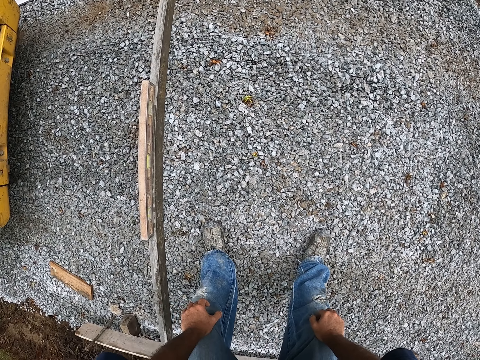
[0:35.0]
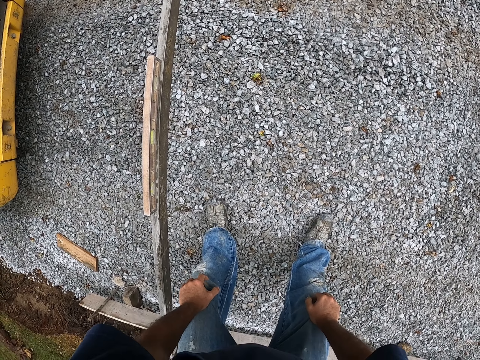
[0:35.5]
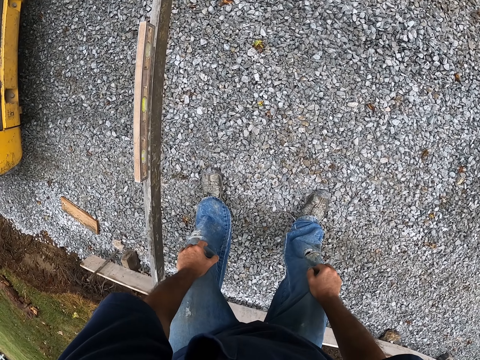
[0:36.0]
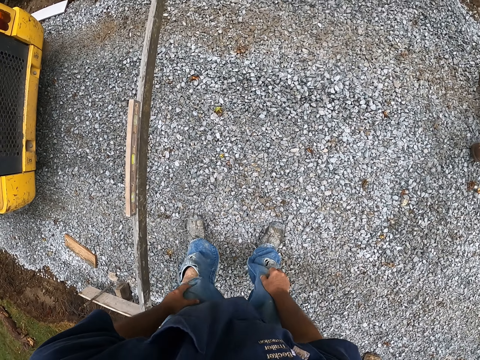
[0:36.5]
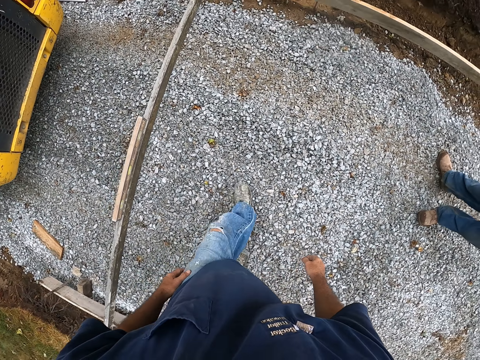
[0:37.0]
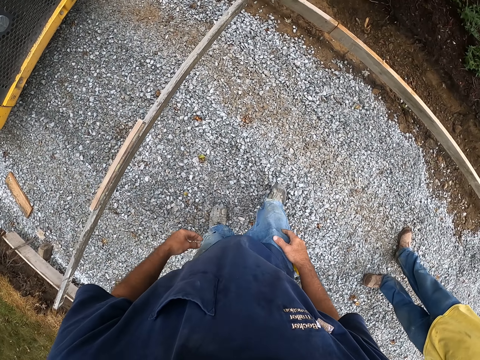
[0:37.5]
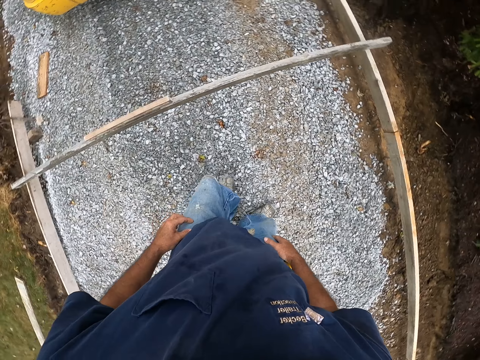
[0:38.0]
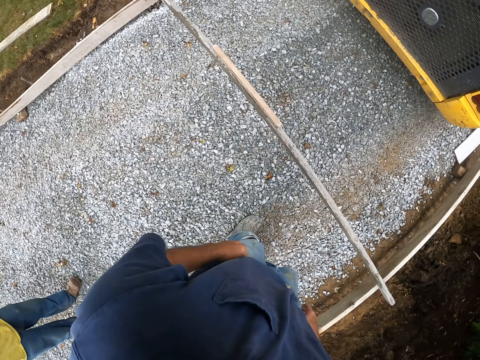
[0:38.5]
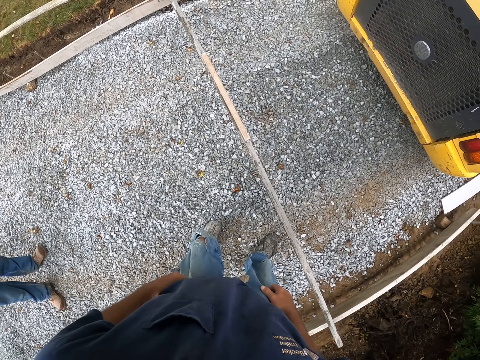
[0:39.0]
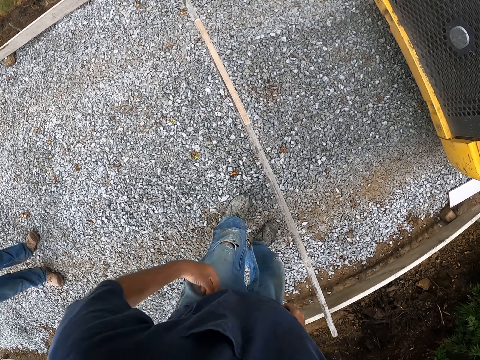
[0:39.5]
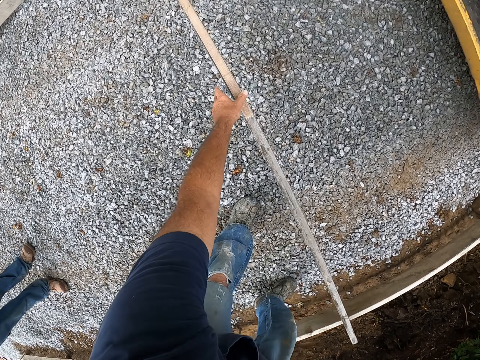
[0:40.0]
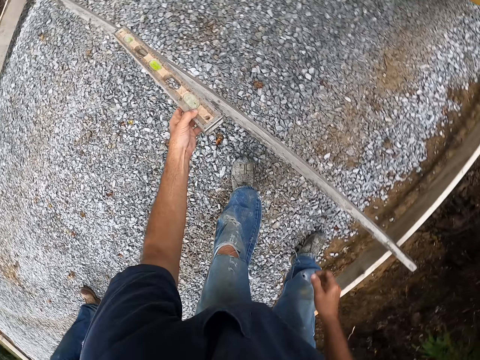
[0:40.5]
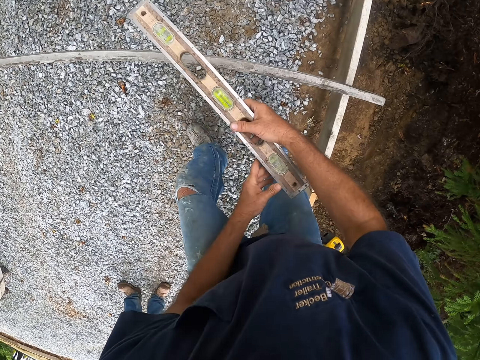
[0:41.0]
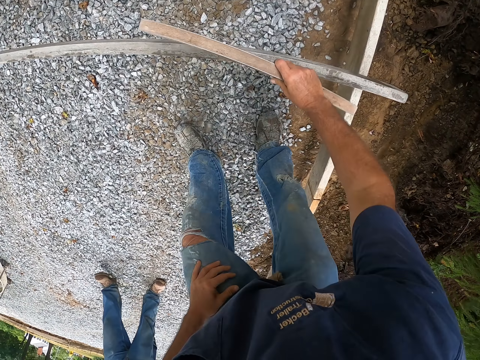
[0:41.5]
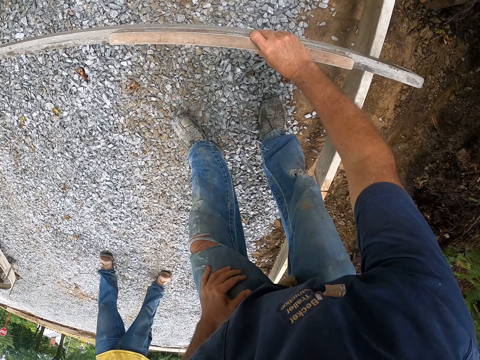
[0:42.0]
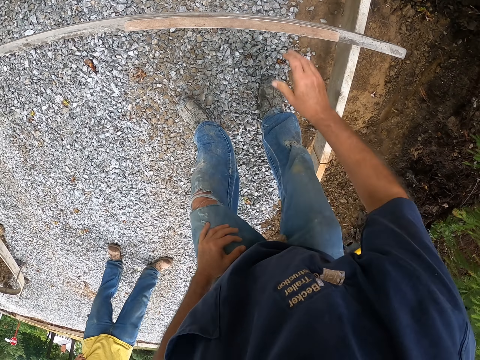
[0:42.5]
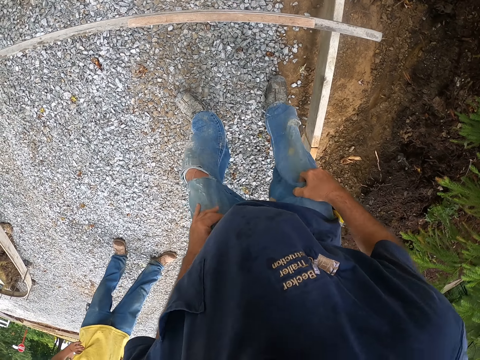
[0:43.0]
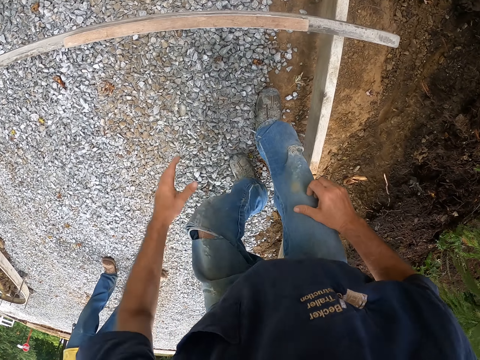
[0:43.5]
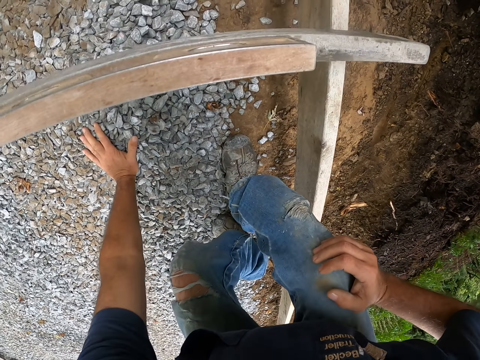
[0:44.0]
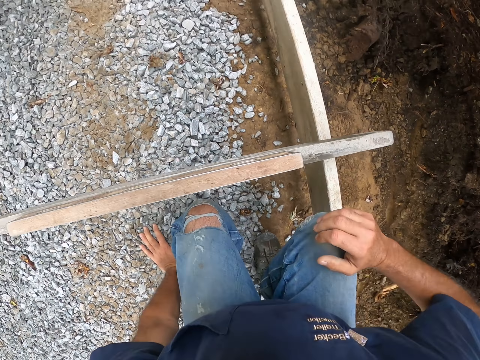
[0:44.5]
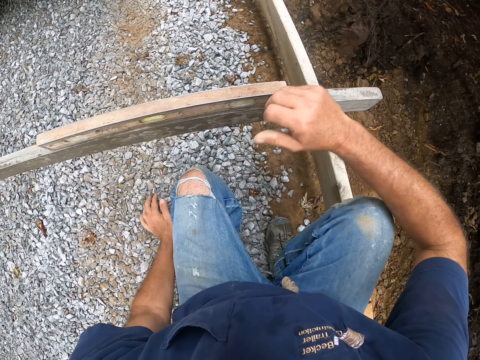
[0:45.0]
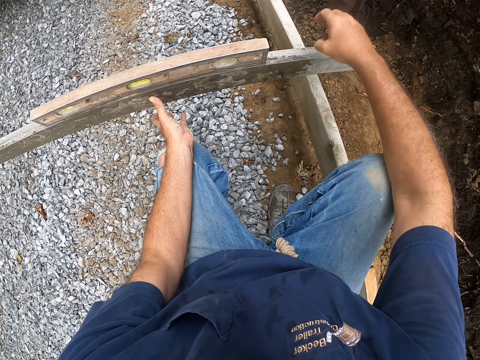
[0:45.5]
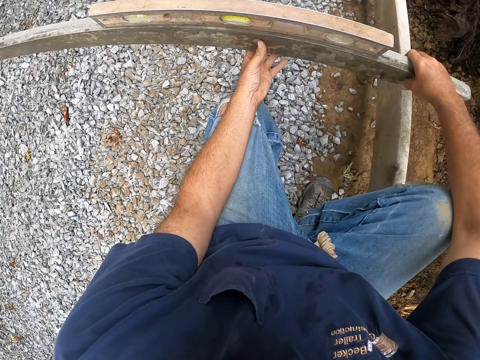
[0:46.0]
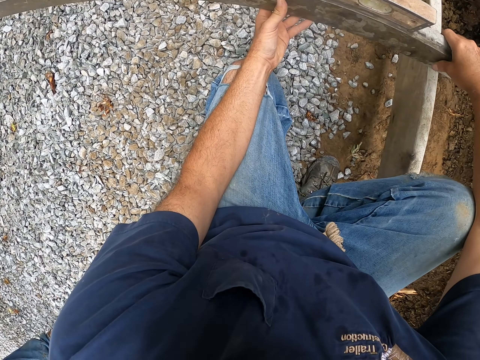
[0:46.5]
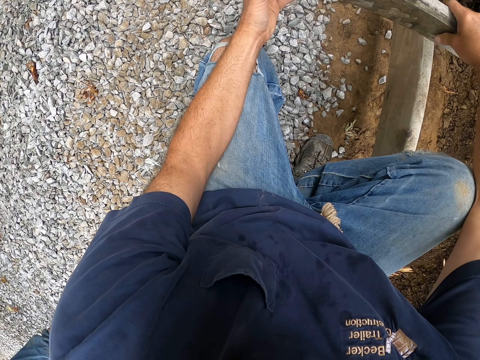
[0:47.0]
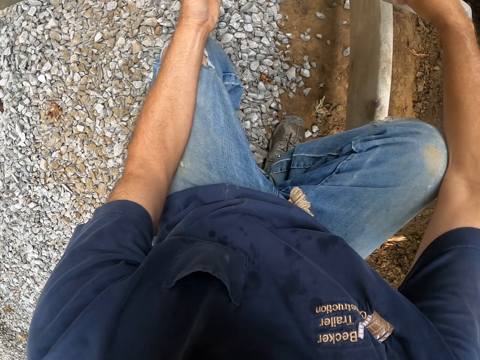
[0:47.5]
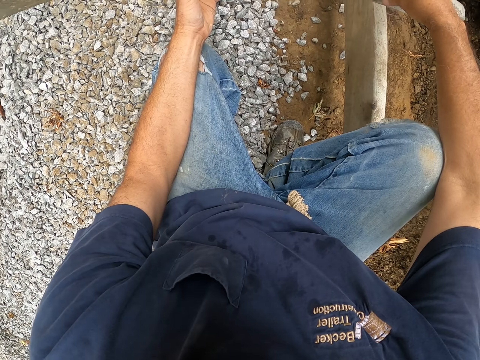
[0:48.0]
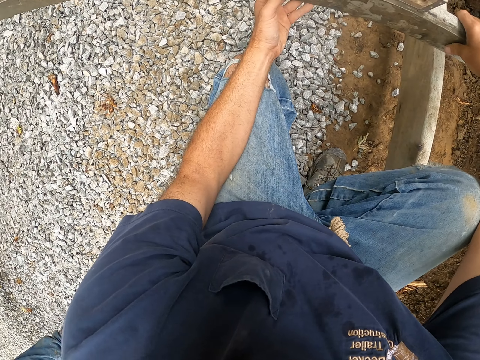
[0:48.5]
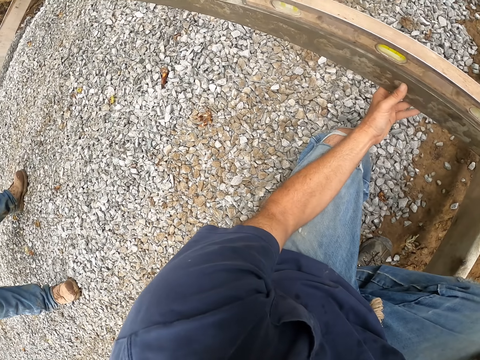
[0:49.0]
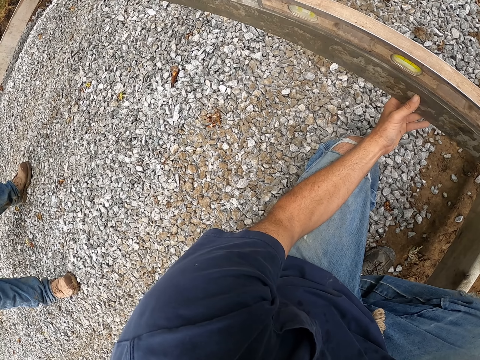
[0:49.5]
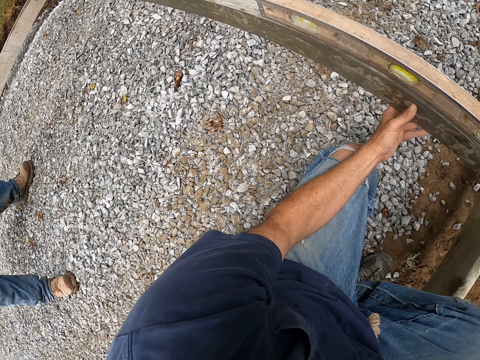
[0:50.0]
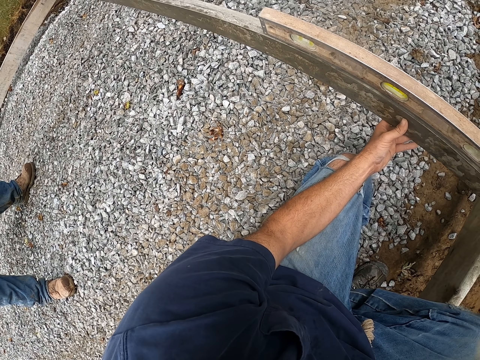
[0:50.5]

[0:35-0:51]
The camera wearer walks on the murram road. They hold jeans. They pick up the spirit level and place the spirit level on the wood frame. They hold the ground. They hold the wood frame. They look around.

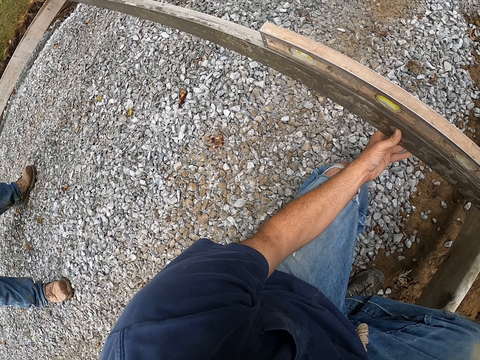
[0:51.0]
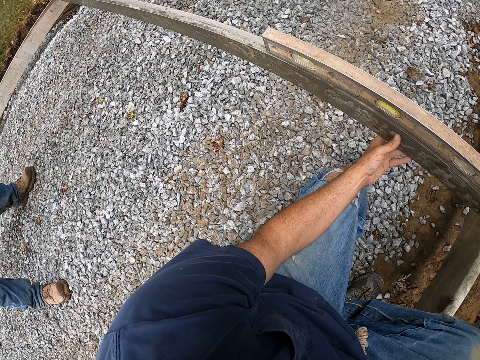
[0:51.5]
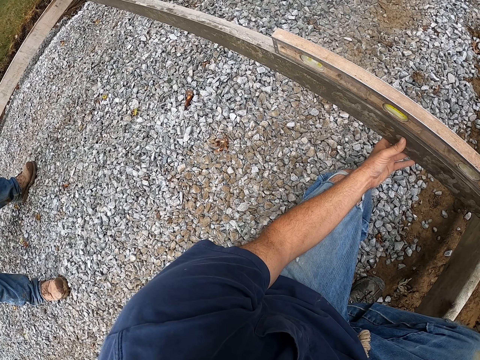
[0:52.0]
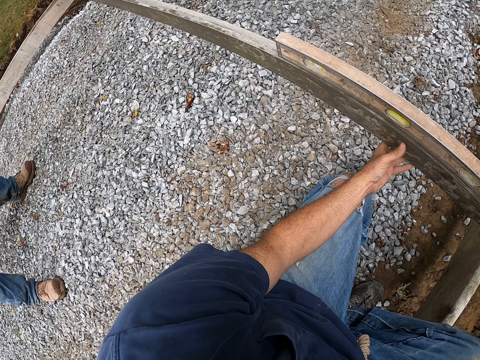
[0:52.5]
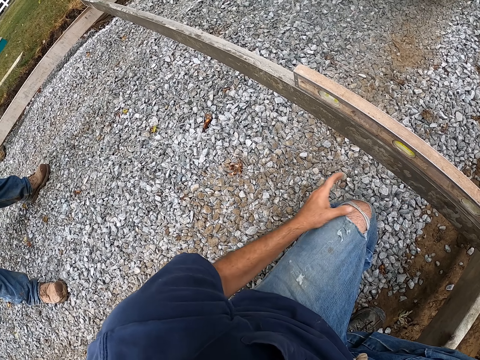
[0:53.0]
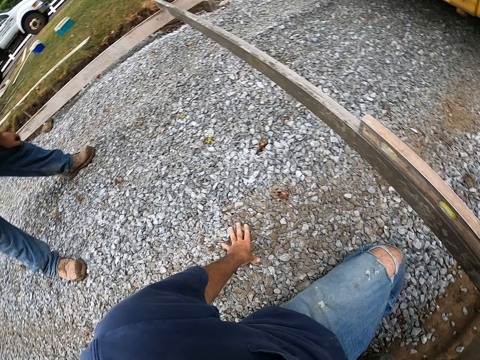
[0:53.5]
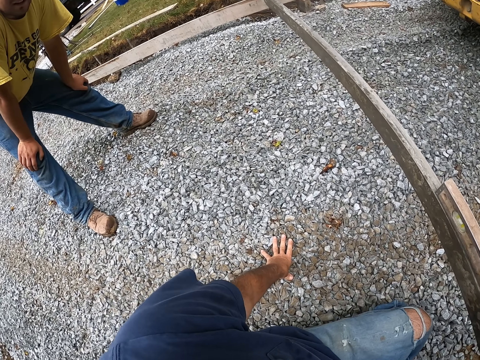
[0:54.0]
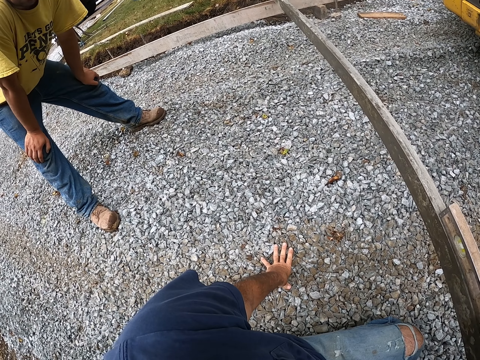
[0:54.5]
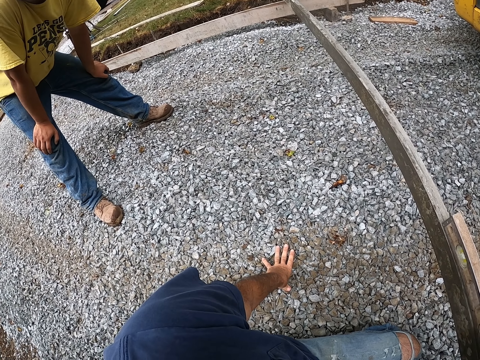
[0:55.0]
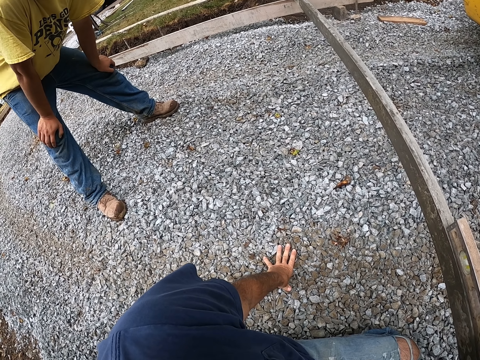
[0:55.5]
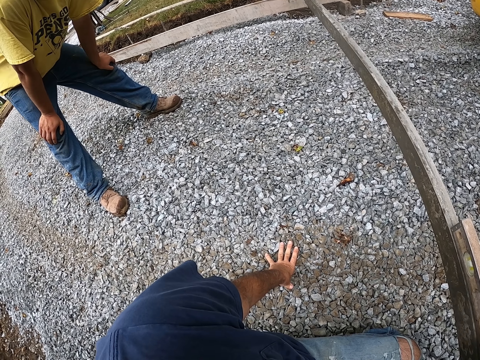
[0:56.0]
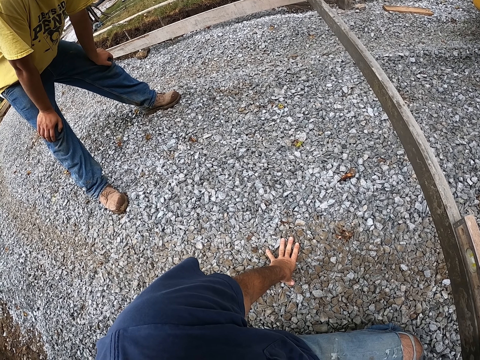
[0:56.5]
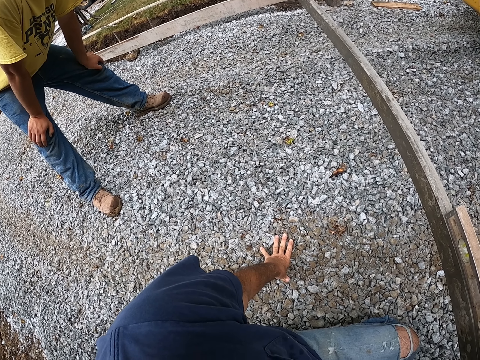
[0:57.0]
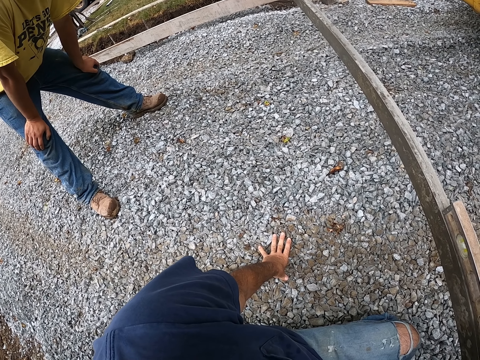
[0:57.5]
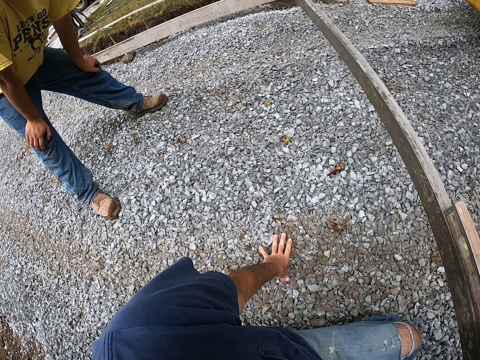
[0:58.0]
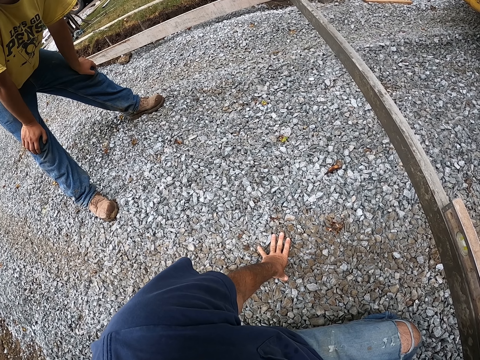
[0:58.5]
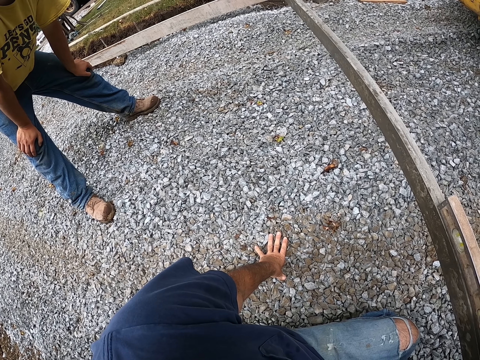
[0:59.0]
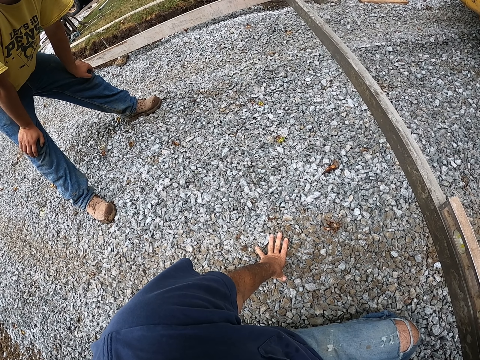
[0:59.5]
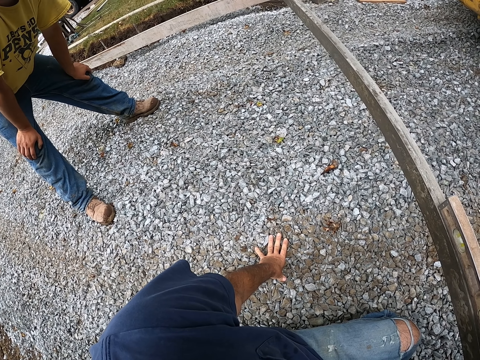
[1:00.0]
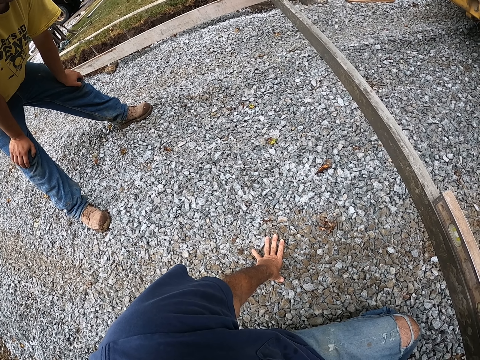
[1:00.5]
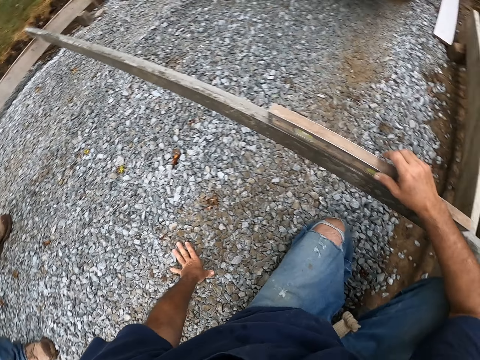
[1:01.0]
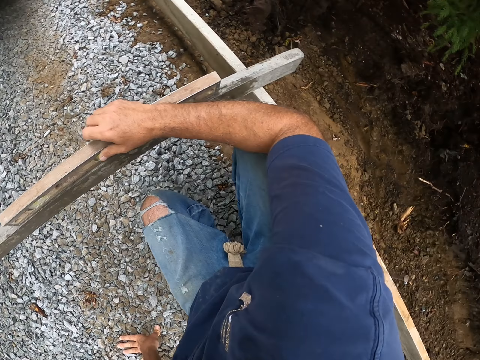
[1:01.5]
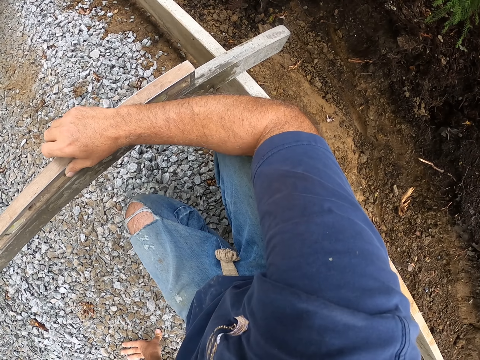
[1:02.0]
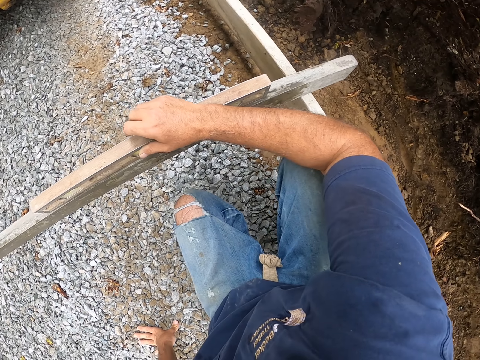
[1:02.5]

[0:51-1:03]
The camera wearer holds the ground. A man holds the knee. The camera wearer looks around.
